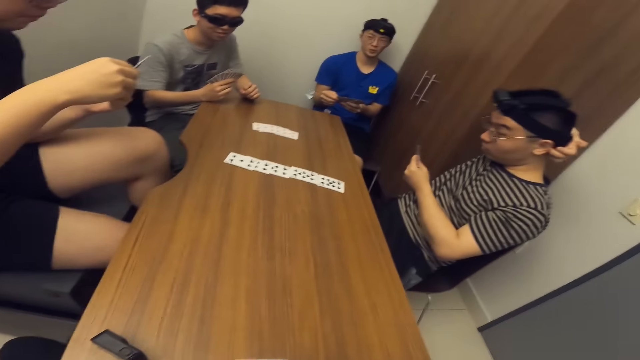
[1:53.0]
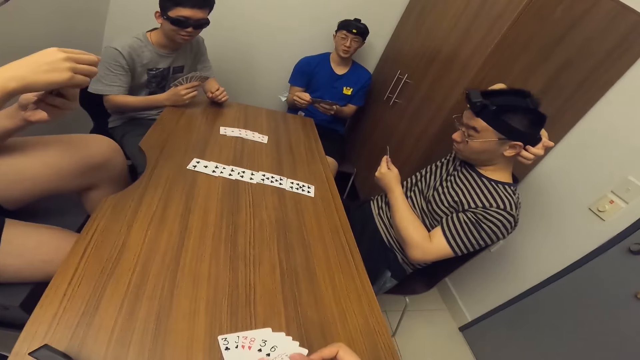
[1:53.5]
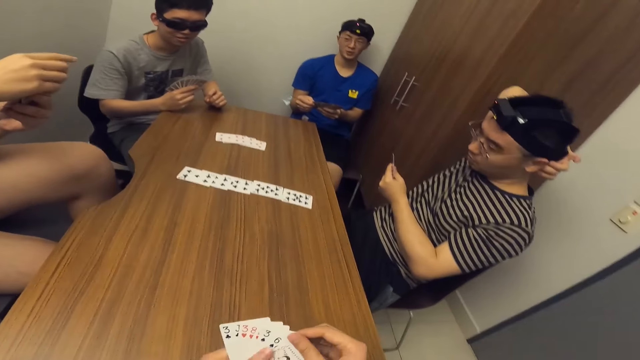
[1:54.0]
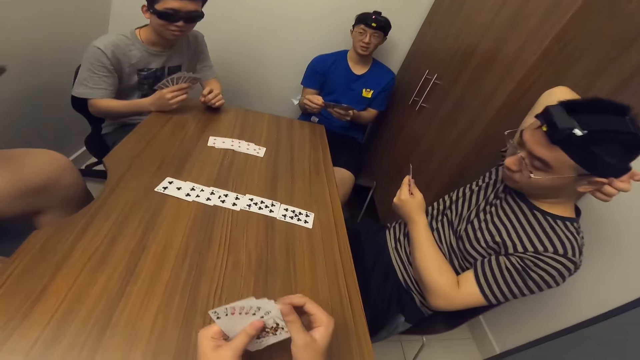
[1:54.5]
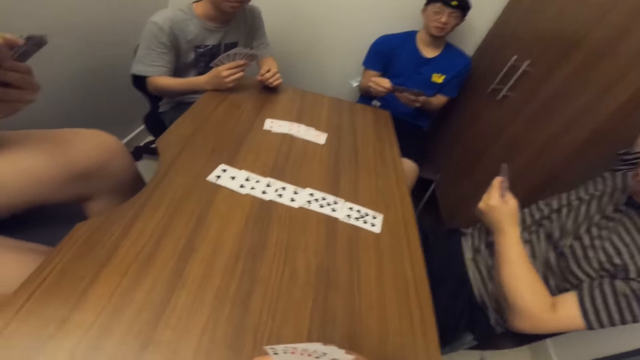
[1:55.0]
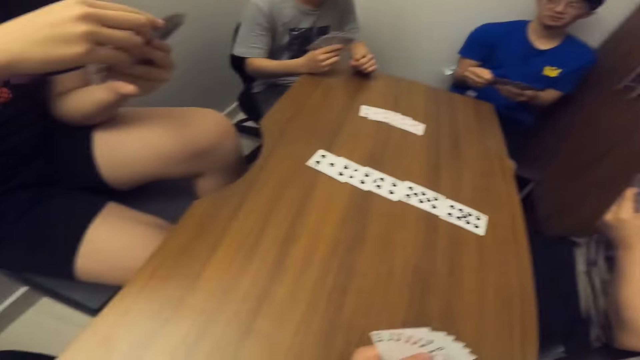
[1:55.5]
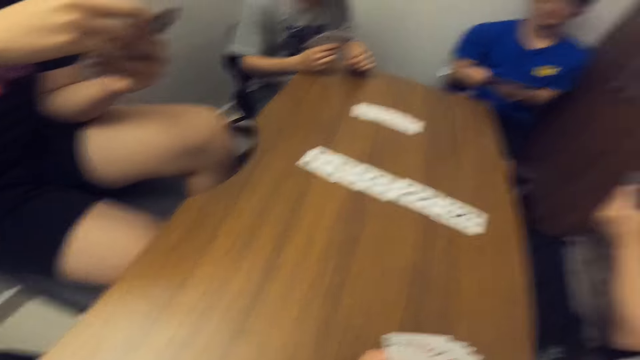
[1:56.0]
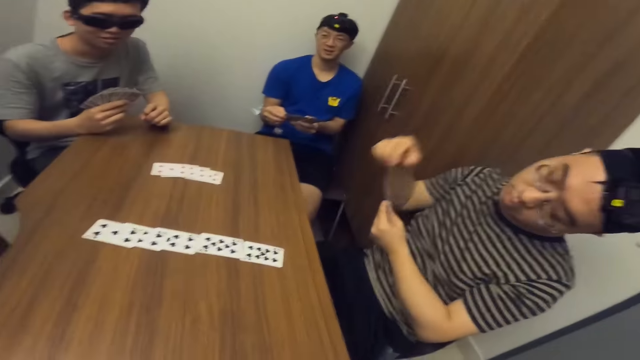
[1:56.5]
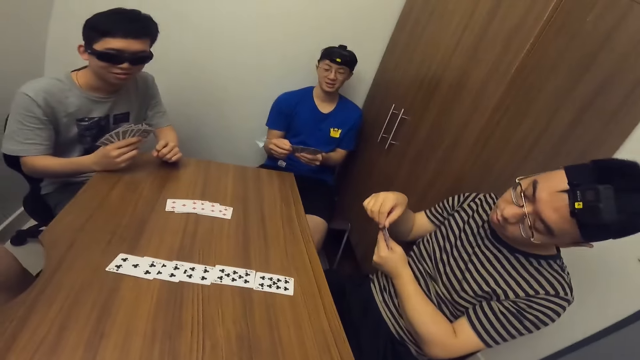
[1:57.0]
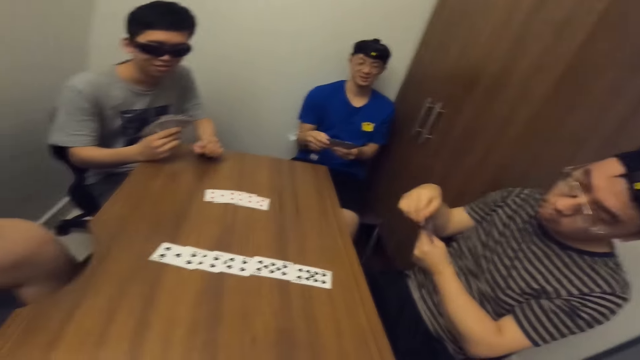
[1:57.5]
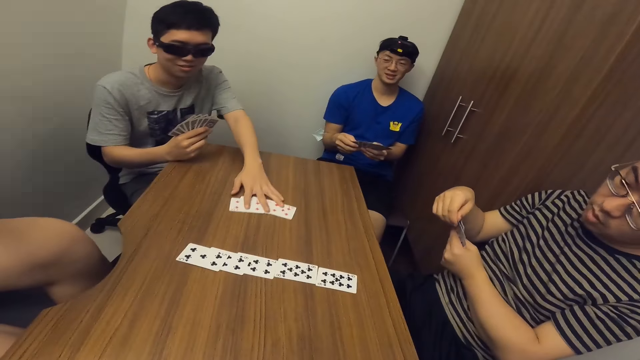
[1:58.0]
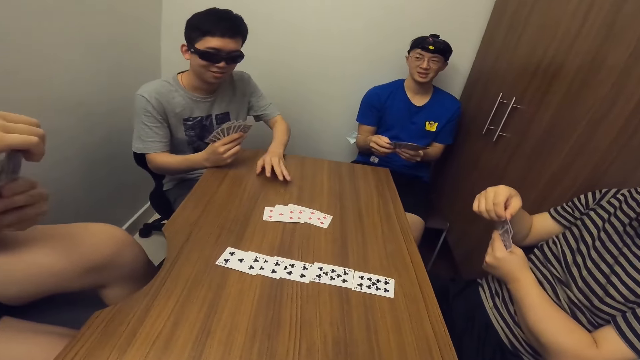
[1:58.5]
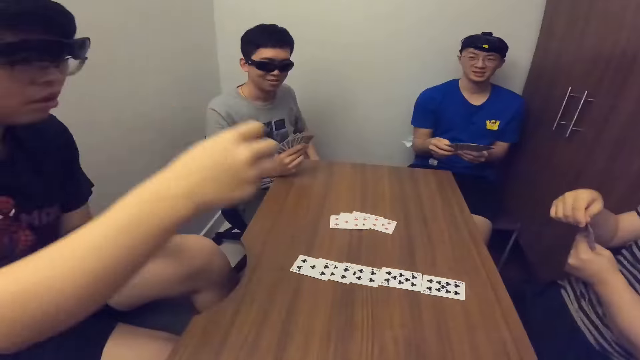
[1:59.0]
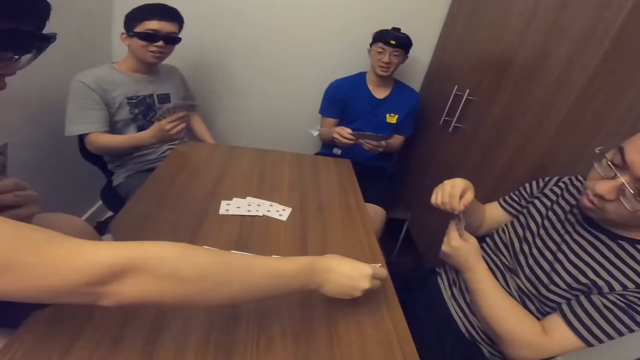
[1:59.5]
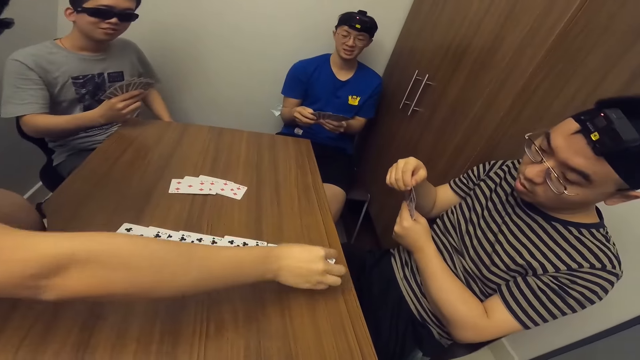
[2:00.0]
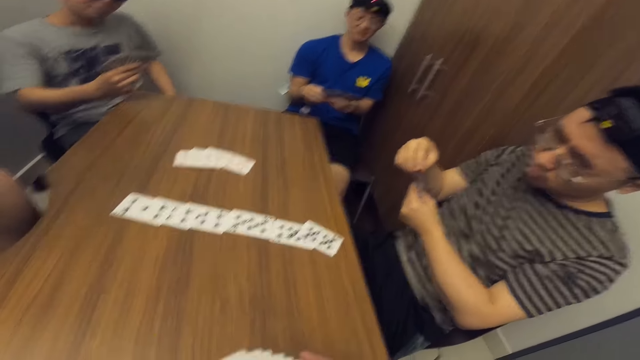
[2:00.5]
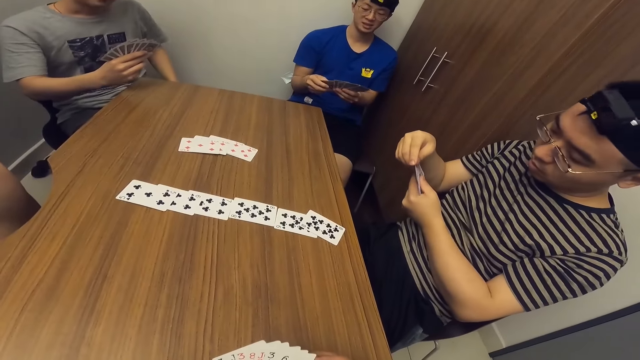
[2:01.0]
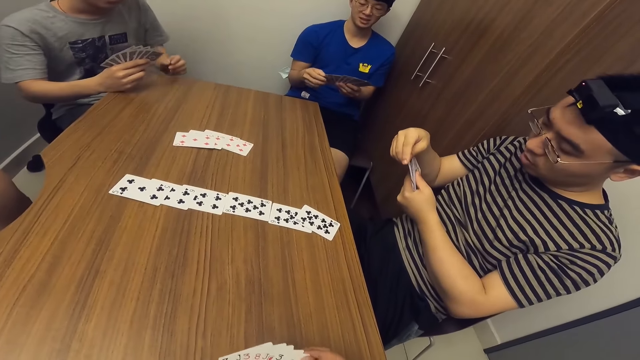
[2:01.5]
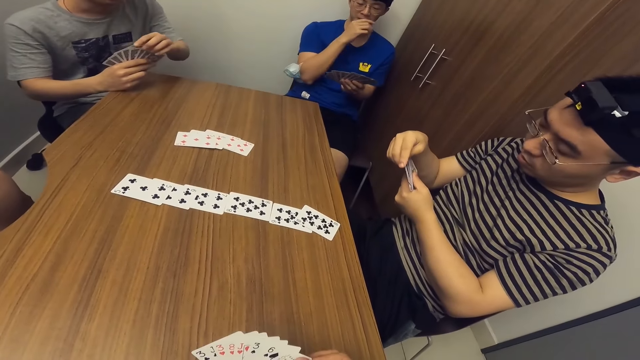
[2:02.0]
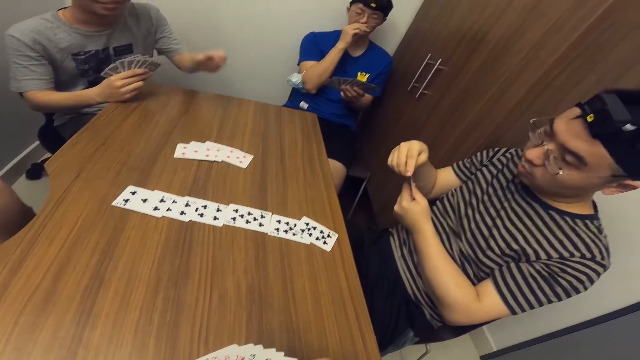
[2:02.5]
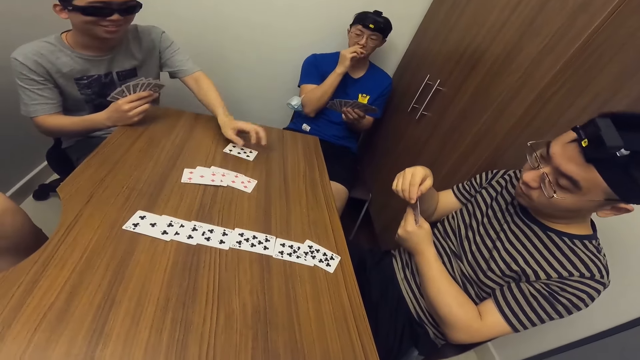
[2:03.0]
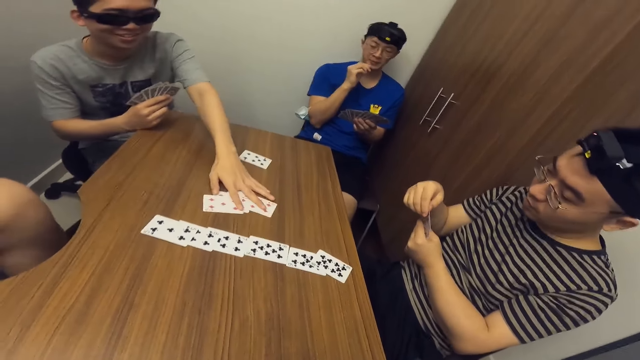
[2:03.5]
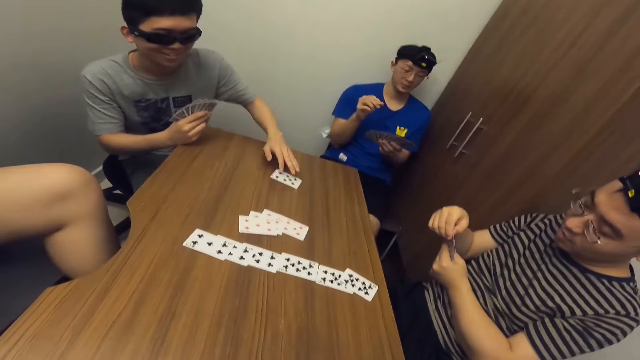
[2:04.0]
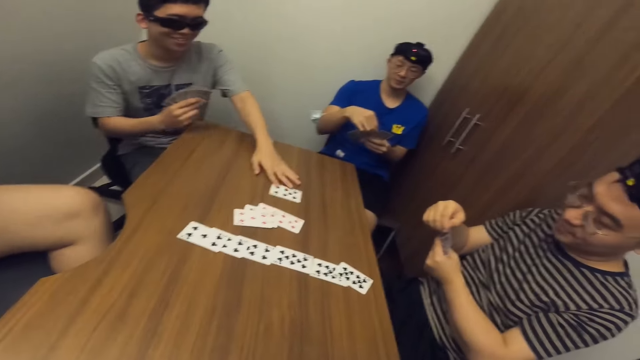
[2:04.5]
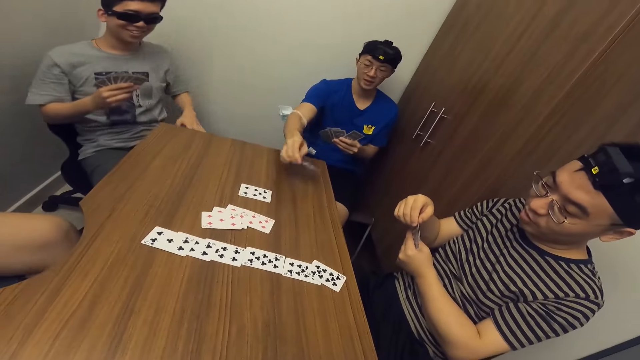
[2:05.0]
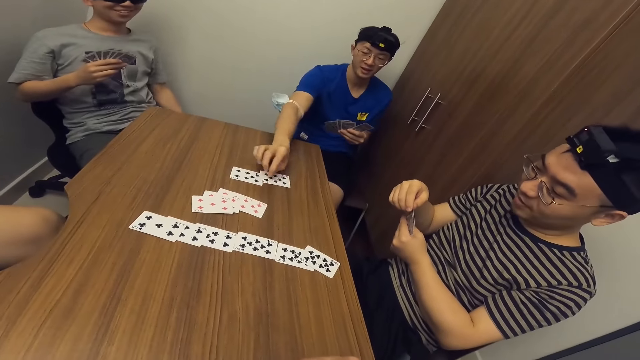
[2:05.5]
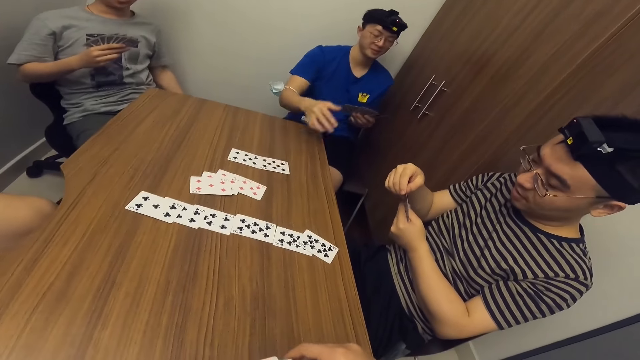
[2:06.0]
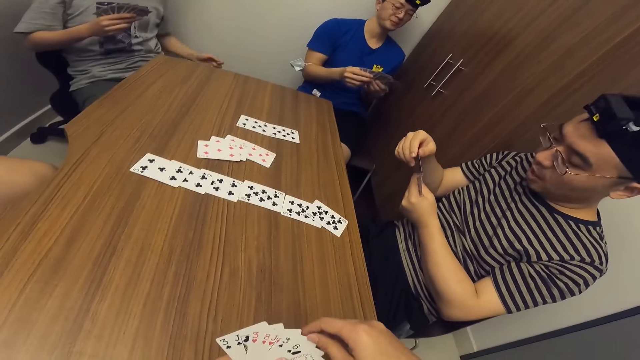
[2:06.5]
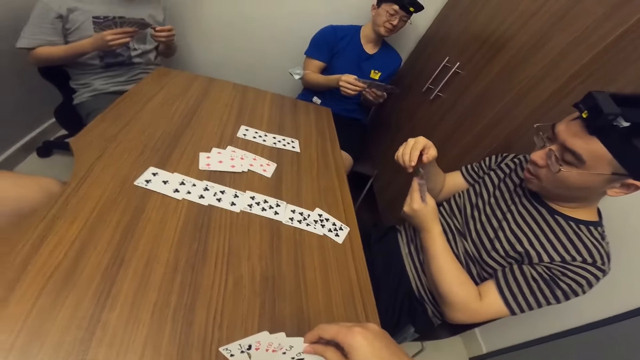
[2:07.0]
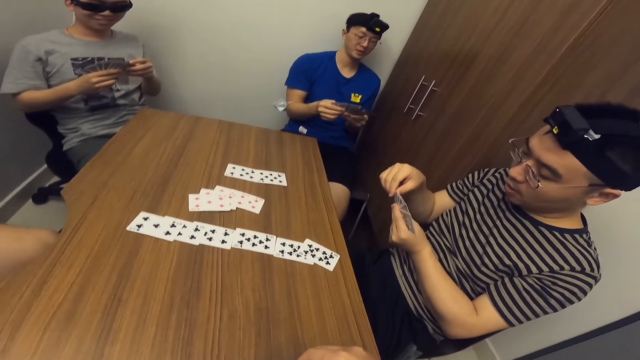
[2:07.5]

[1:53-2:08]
A man adjusts the cards on the table with his left hand. Another man places a game card on the table with his right hand. The first man places a game card on the table with his left hand and adjusts the cards on the table with his left hand. A third man places a game card on the table with his right hand.

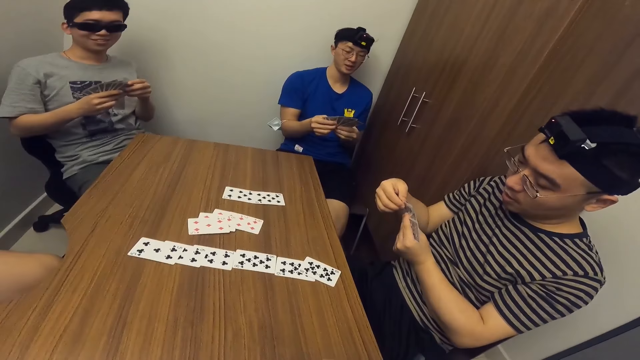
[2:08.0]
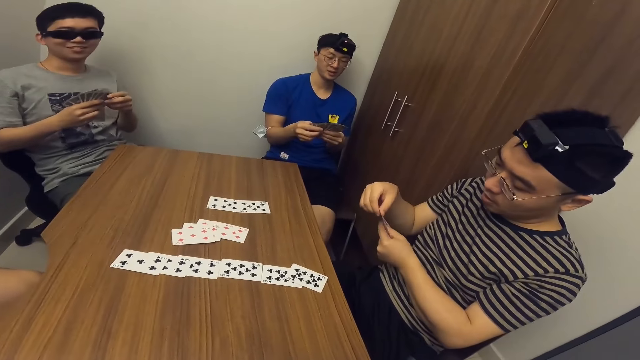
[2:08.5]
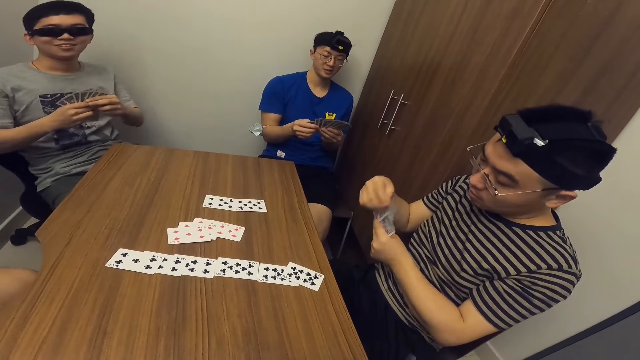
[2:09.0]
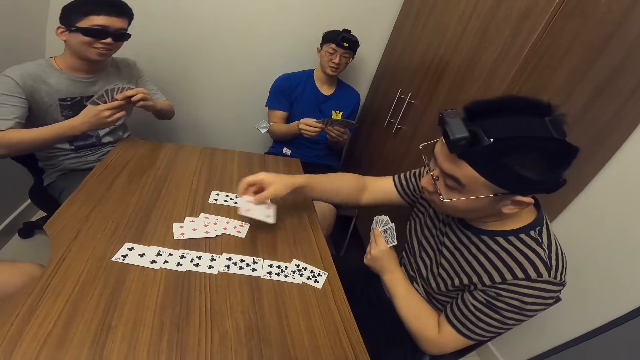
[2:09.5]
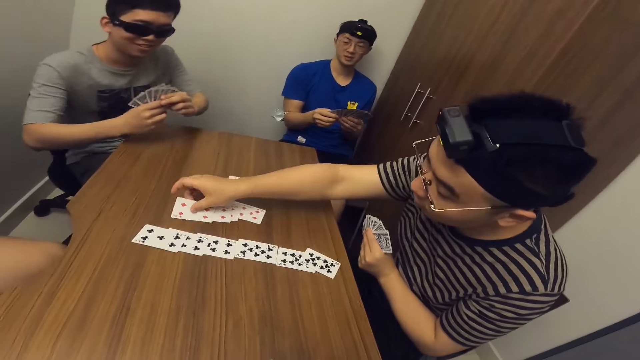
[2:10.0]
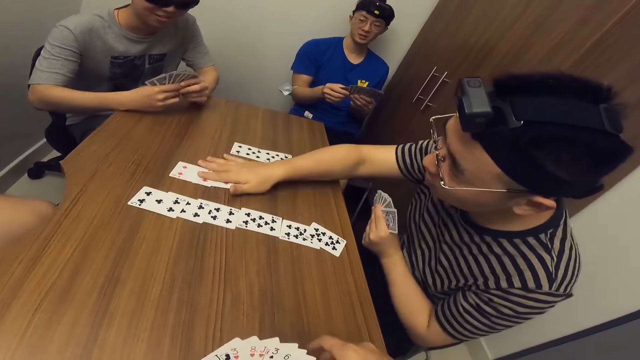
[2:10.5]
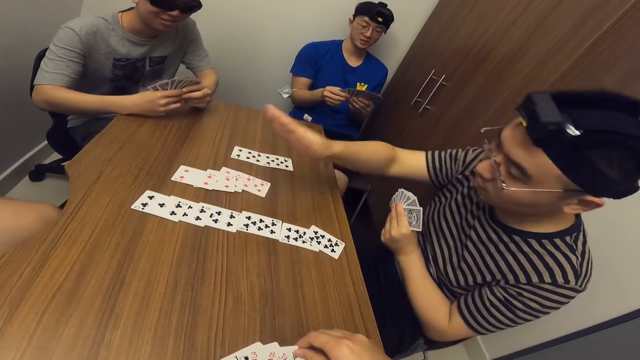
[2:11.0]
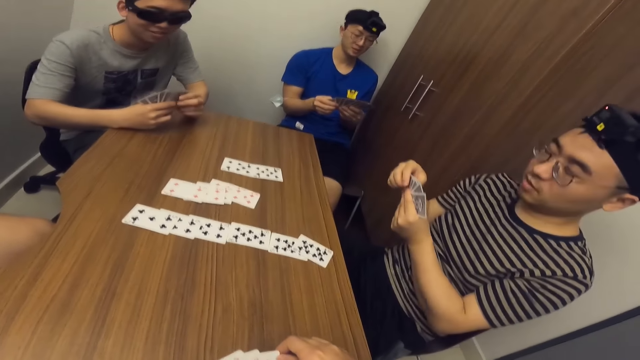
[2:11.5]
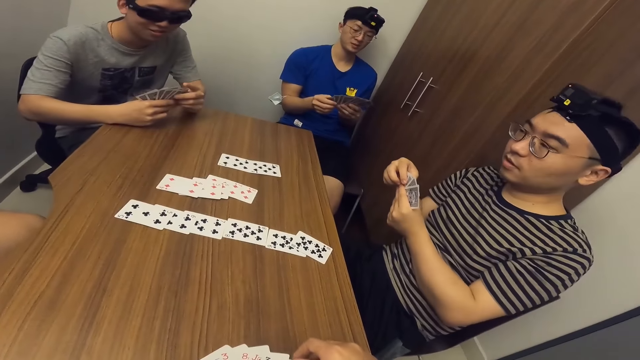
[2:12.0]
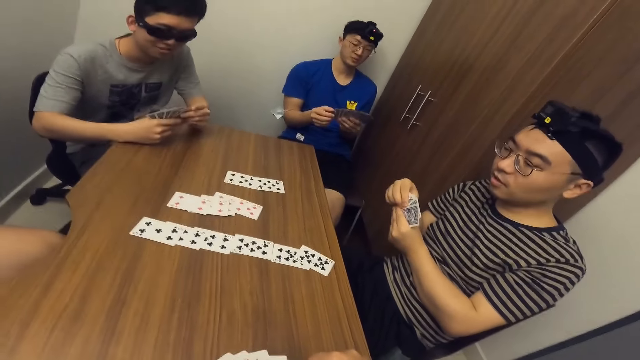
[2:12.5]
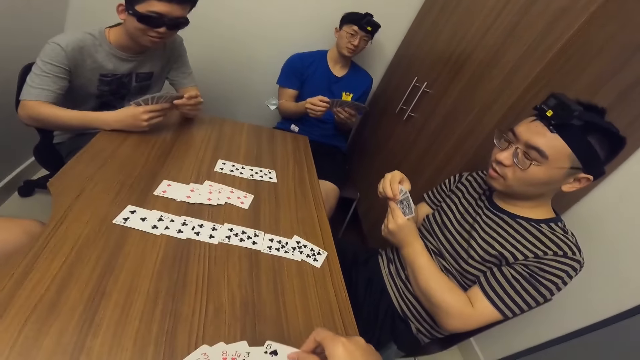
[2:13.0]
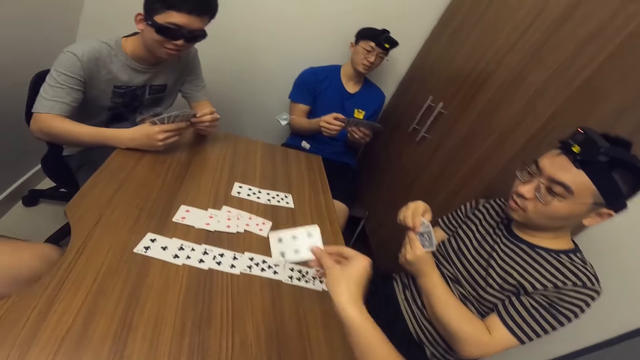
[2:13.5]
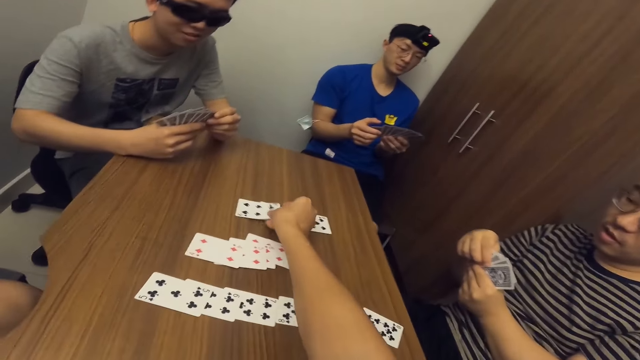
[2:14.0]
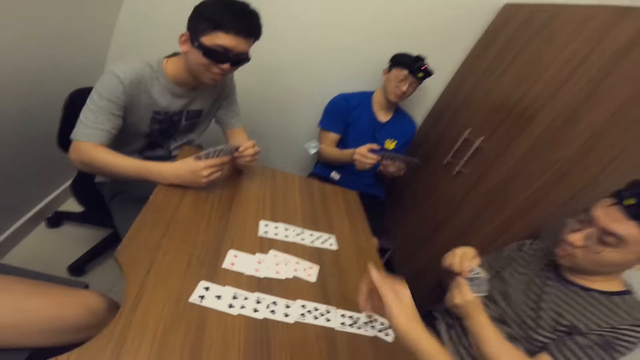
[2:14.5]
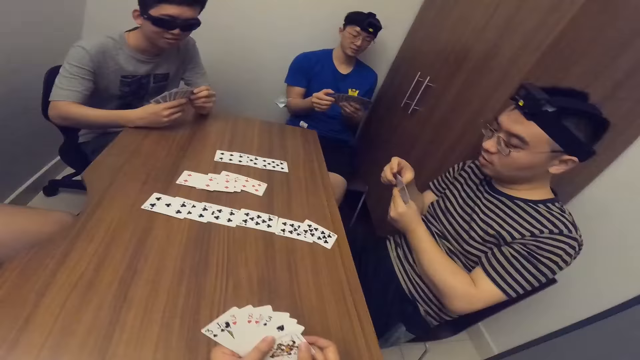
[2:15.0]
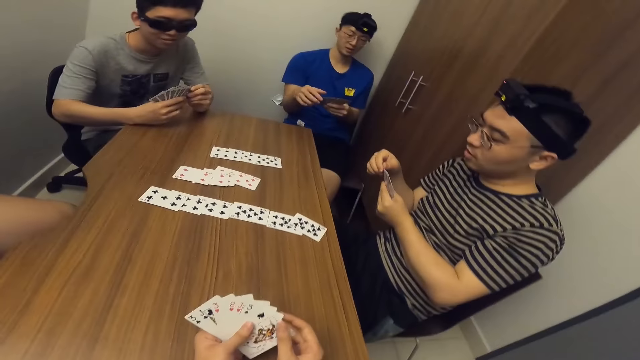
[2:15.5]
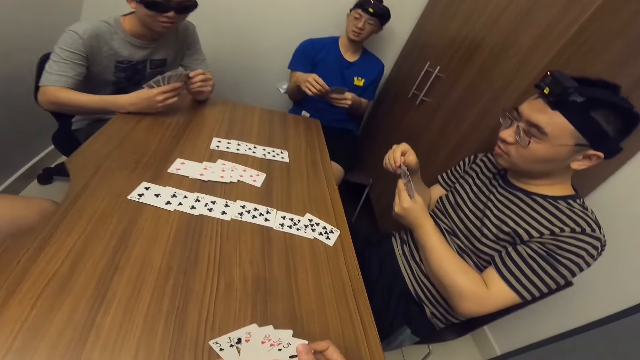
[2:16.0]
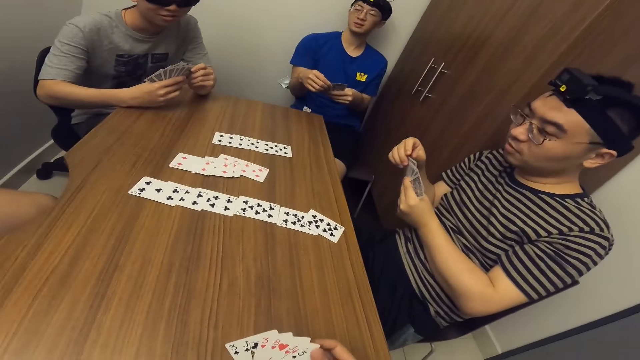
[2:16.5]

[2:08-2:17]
A man places a game card on the table with his right hand. The camera wearer places a game card on the table with his right hand.
